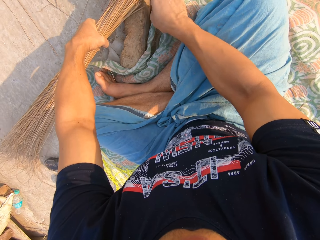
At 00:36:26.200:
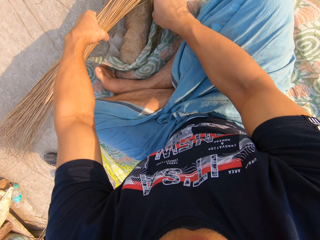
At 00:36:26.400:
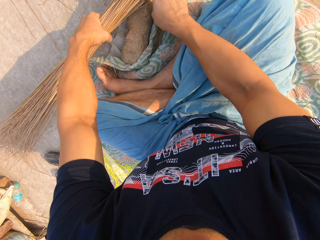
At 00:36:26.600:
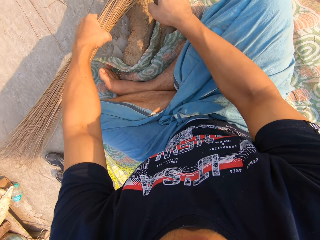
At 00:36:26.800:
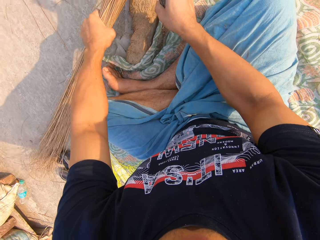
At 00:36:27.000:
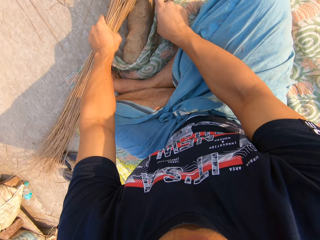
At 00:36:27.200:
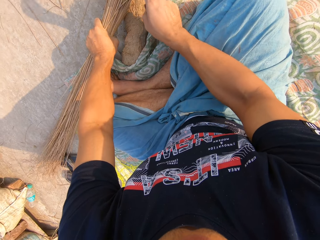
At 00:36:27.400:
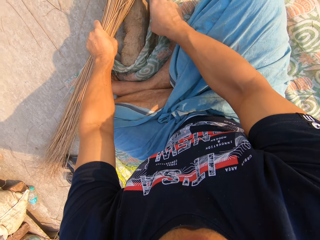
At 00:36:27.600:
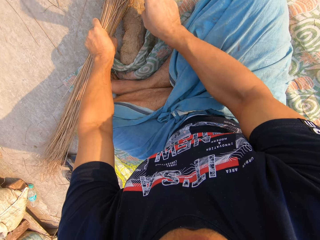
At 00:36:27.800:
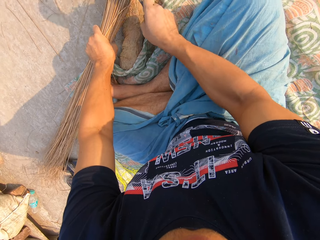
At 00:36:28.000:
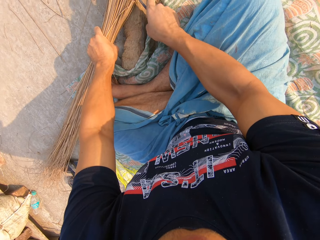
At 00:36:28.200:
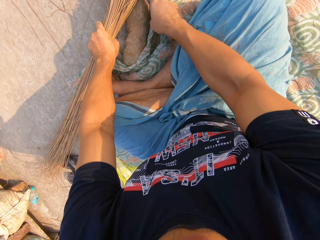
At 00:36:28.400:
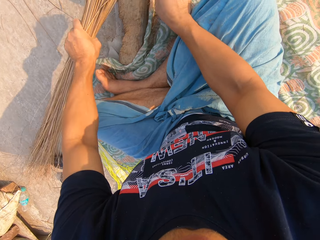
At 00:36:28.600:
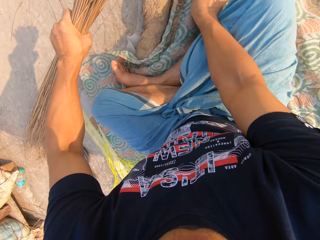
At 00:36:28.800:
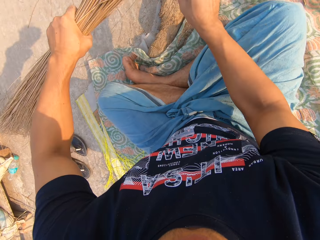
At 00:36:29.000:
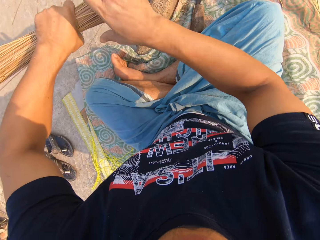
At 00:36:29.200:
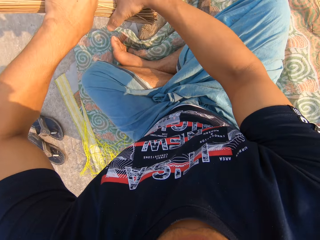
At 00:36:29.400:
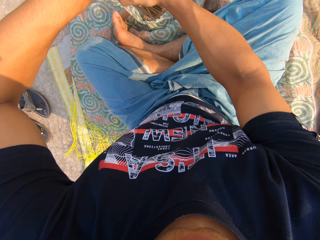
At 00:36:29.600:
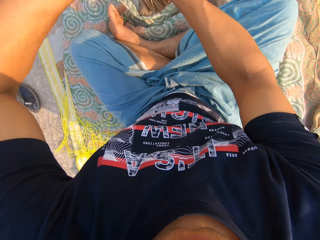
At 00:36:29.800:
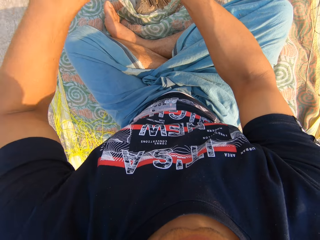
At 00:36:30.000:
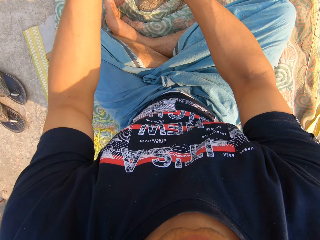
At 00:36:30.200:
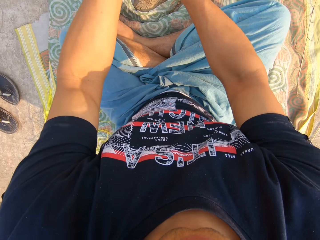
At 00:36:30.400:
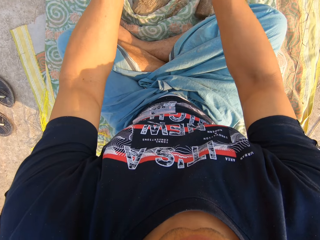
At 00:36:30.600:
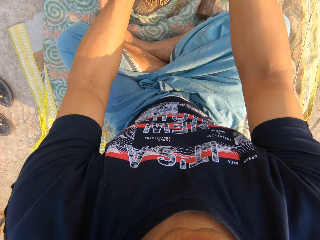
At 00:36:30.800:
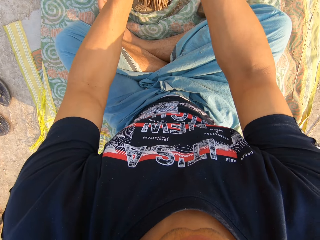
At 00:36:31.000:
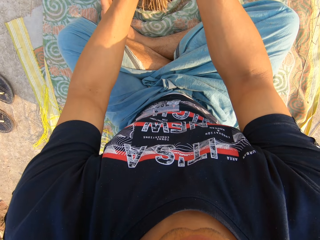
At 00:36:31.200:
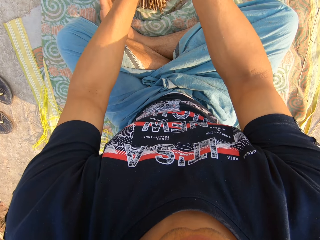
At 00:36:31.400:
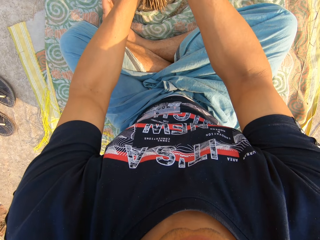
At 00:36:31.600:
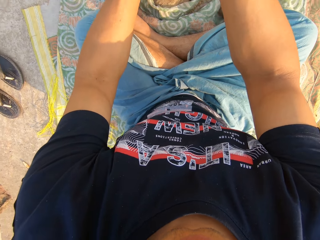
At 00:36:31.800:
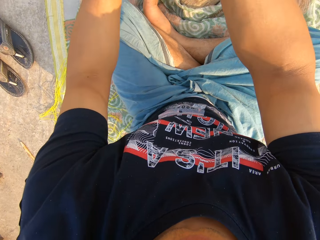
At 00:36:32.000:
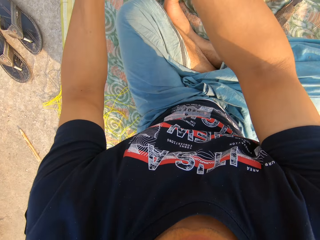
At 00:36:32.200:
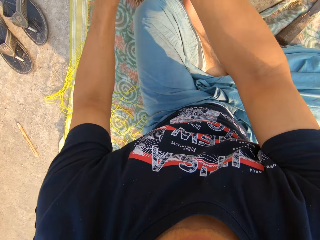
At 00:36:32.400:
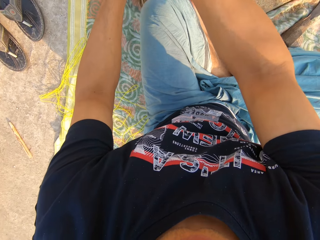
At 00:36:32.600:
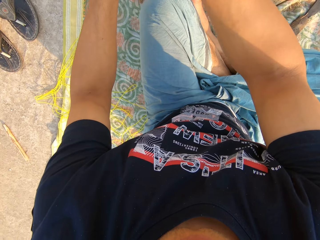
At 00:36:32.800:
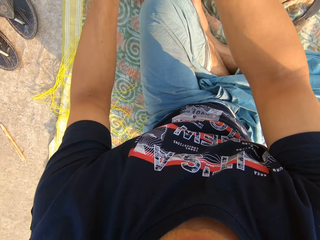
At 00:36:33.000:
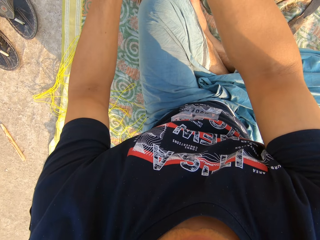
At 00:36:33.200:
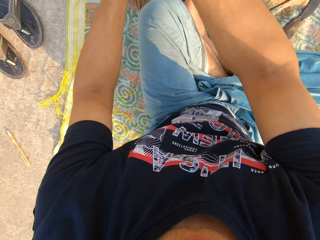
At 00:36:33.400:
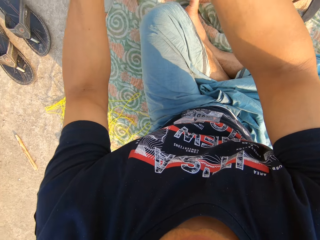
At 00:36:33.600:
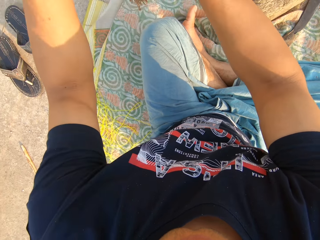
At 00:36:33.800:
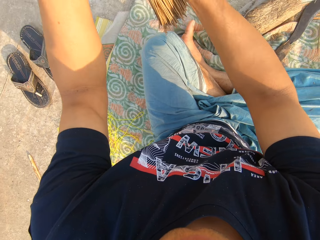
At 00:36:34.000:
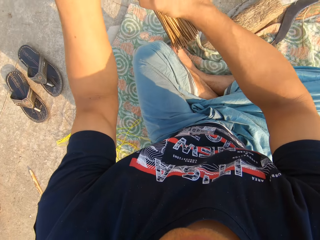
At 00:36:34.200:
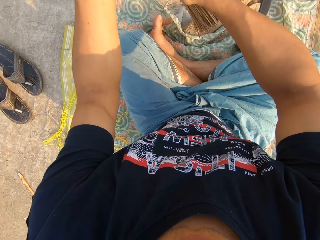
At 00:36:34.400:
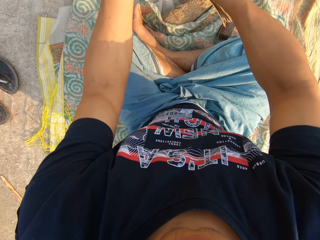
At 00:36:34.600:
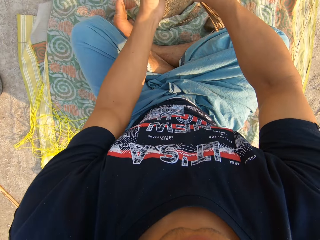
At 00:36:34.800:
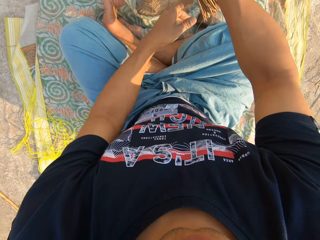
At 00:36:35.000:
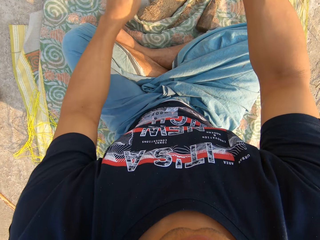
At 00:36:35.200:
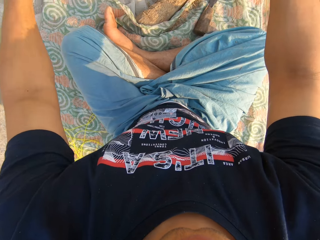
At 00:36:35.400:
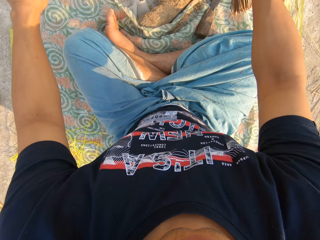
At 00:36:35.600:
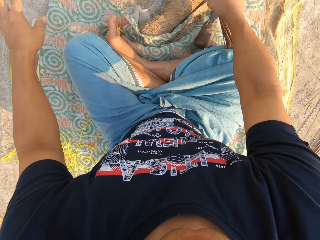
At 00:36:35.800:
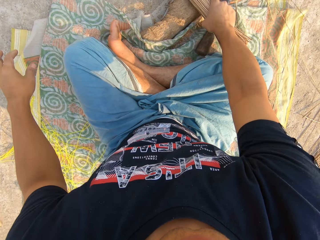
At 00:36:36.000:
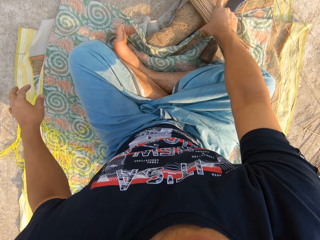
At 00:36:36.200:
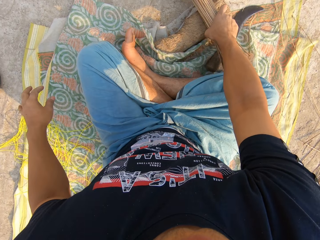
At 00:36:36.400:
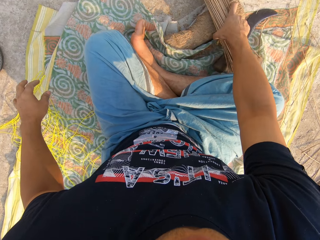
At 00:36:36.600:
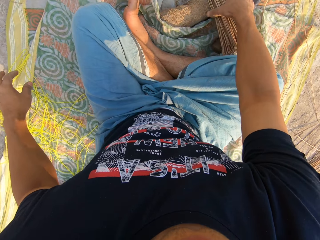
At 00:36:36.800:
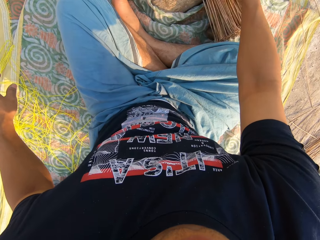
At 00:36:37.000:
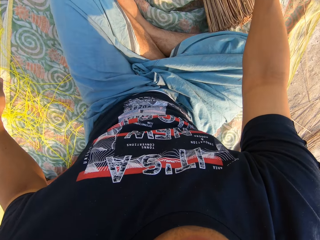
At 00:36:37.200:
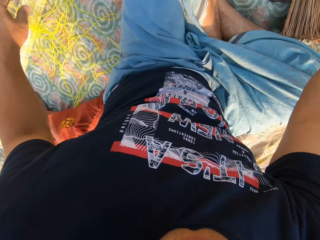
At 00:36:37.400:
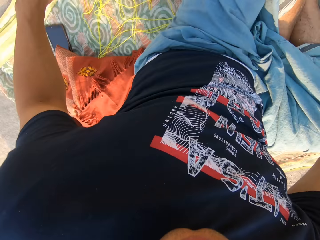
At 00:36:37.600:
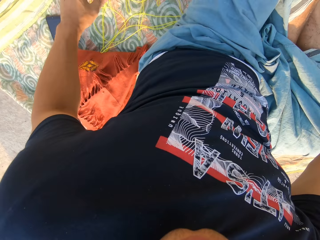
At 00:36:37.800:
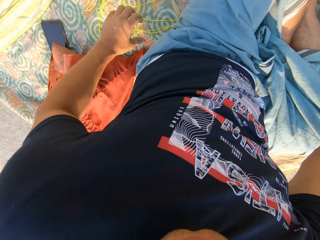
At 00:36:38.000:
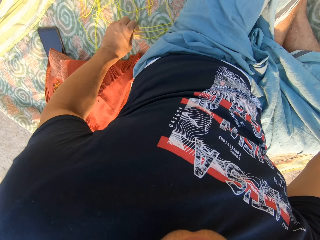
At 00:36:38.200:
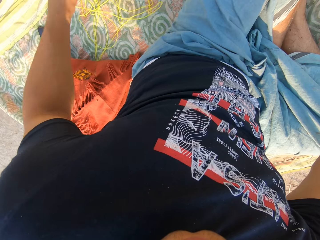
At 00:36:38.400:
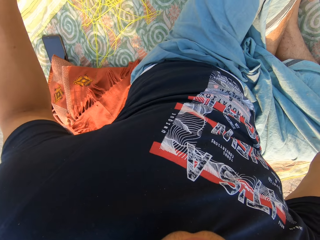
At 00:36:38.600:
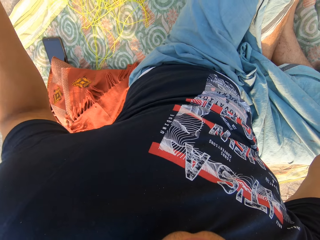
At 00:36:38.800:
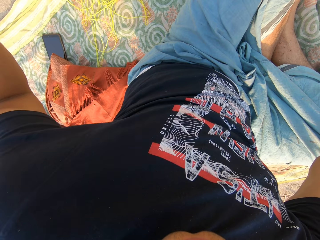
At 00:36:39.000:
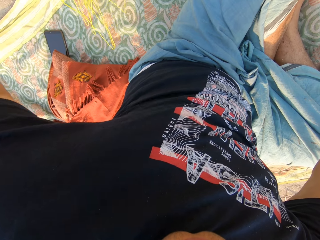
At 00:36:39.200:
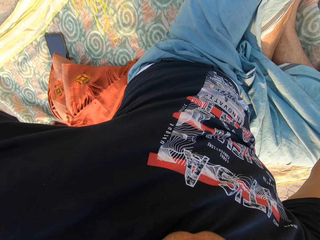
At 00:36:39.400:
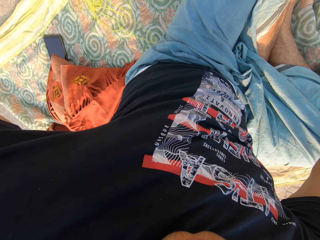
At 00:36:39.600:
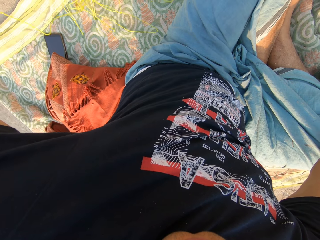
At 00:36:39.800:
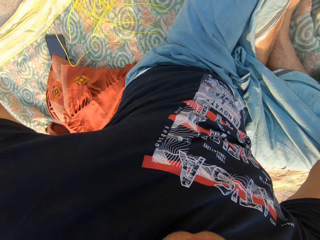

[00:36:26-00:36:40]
The camera wearer puts the panga down. He holds the broom sticks. He hits the broom sticks on the ground. He passes the broom sticks to the right hand. He drops the broom on a wood with his right hand. He picks up the rope from the floor with his left hand.

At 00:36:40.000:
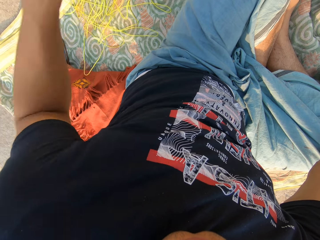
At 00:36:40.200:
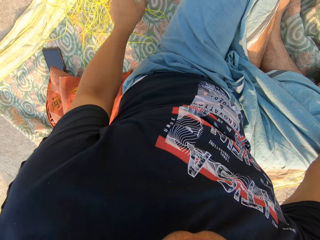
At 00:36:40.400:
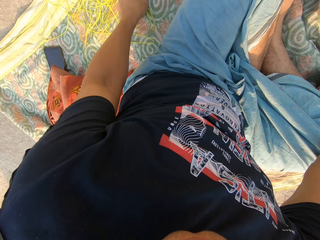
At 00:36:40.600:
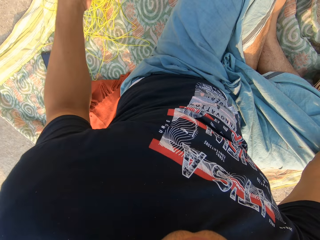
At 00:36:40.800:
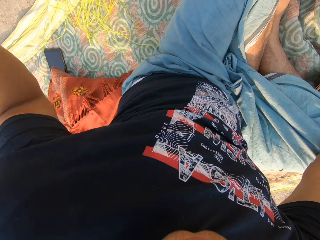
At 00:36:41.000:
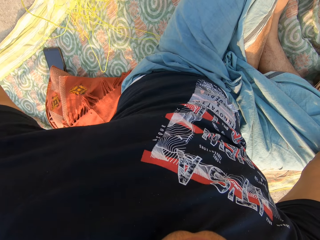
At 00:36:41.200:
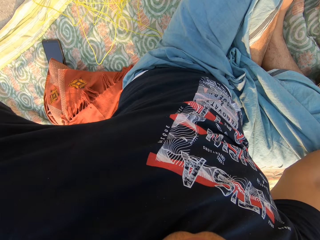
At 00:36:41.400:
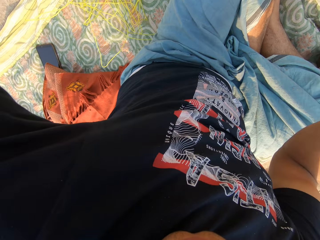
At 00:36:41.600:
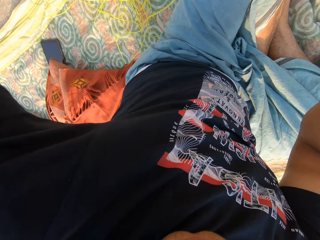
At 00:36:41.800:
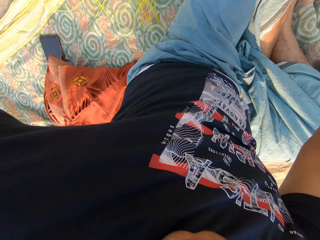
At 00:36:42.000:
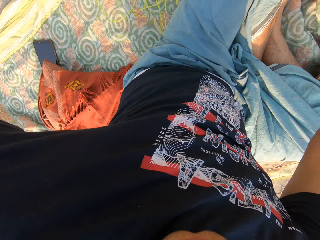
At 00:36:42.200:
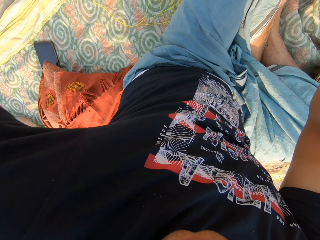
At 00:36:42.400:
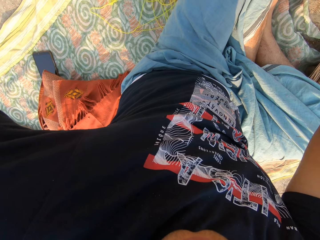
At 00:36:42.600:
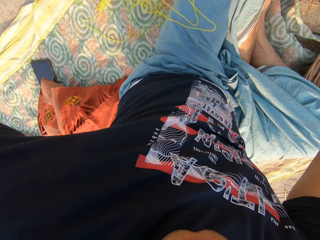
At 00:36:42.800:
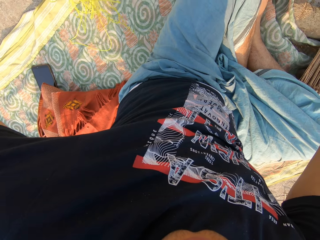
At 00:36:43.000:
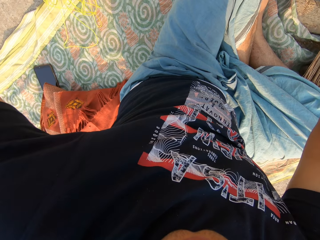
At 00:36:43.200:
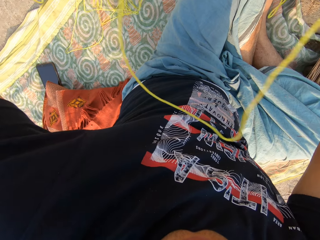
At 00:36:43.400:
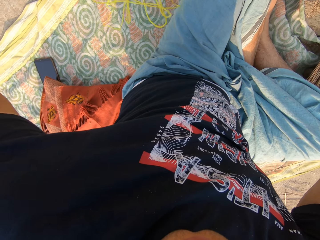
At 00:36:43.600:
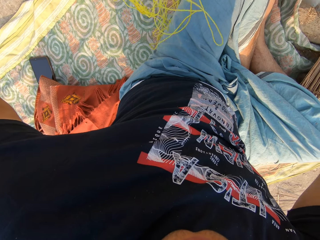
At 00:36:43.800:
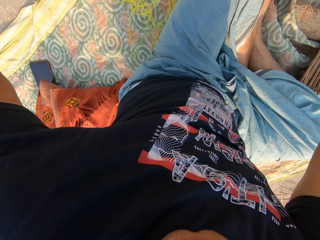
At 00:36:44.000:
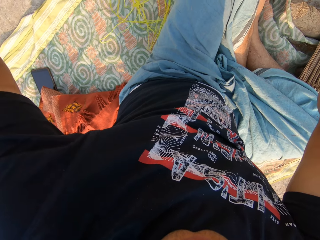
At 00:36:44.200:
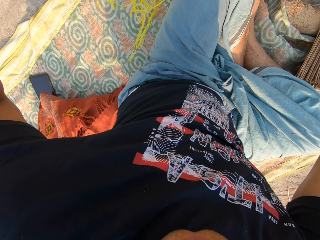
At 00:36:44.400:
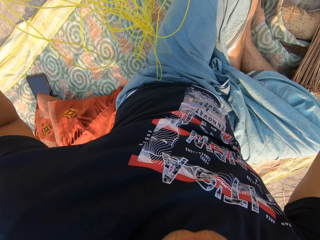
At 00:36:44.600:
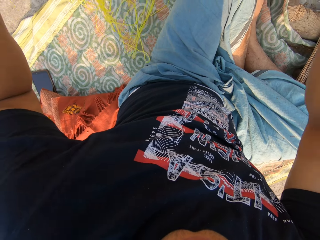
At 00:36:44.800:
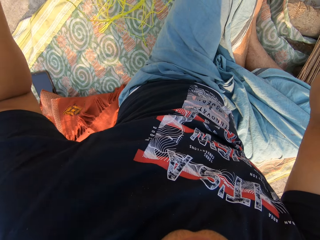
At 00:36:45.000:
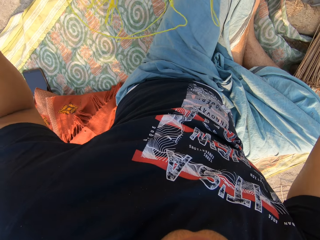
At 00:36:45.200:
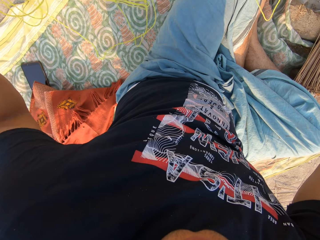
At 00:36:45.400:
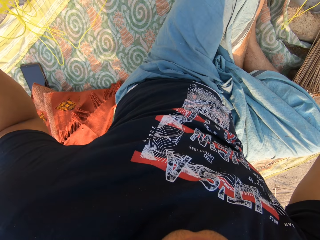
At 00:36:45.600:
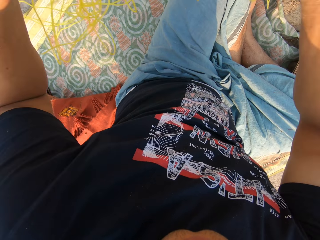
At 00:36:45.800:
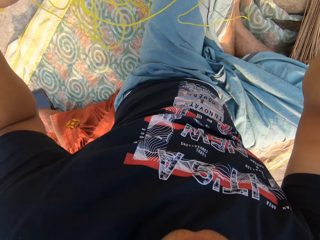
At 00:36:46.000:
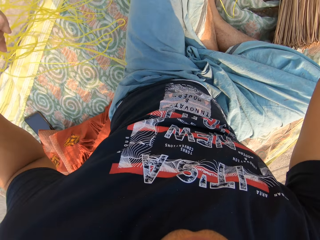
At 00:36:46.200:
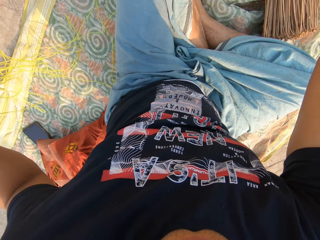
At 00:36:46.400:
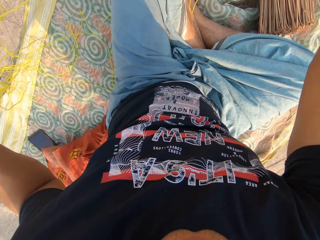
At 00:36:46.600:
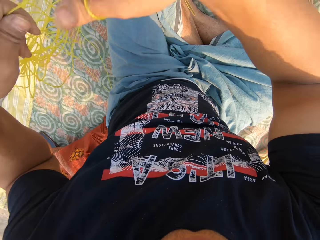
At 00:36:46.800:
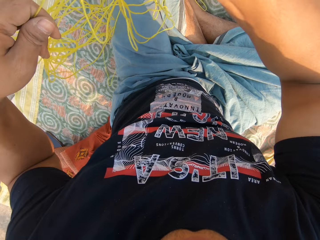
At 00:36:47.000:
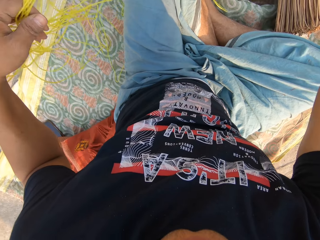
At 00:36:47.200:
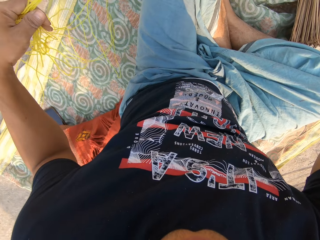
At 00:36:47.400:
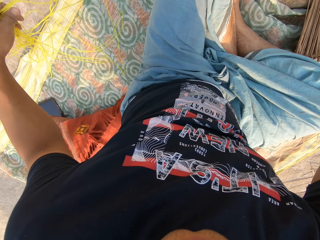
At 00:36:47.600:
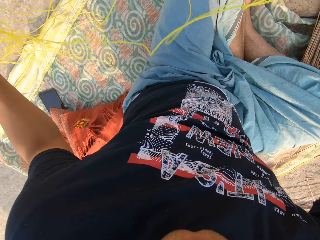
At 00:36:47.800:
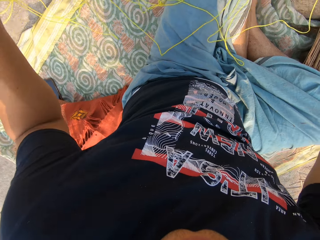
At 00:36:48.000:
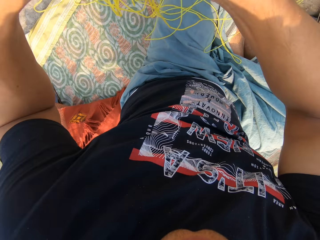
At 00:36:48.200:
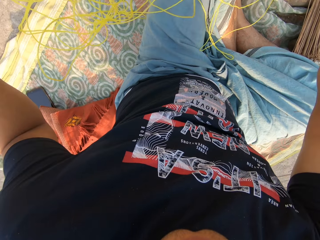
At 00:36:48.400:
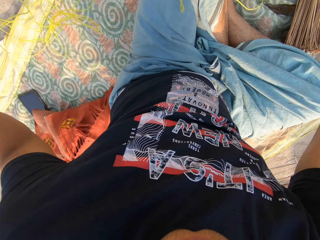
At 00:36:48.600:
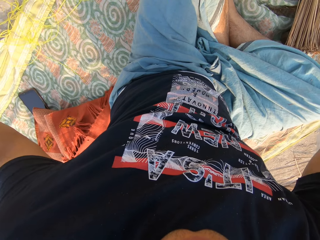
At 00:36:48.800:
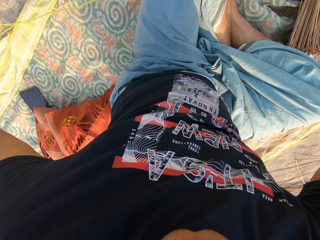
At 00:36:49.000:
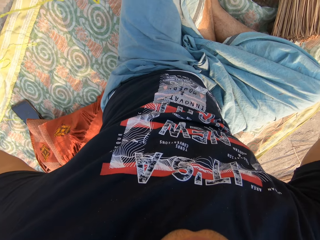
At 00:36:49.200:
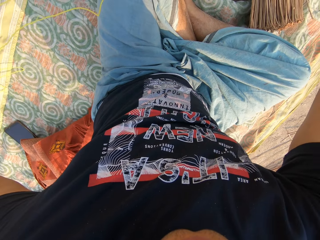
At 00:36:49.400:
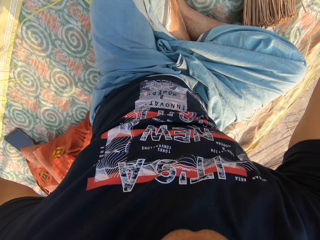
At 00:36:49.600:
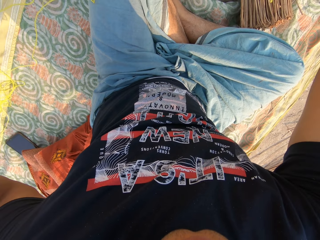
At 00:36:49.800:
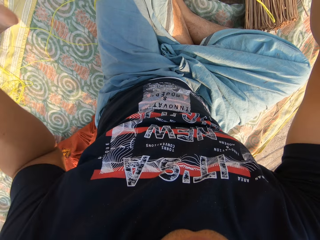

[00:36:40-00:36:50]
The camera wearer straightens the rope. They untangle the rope with both hands.
